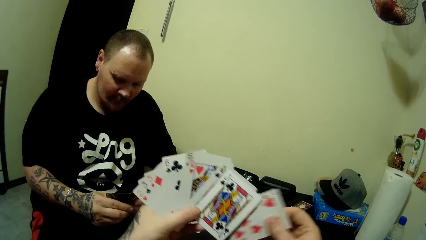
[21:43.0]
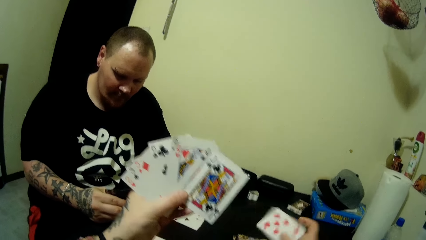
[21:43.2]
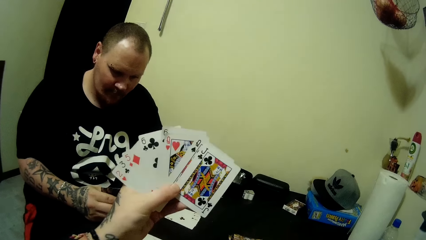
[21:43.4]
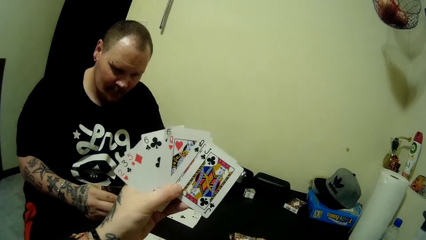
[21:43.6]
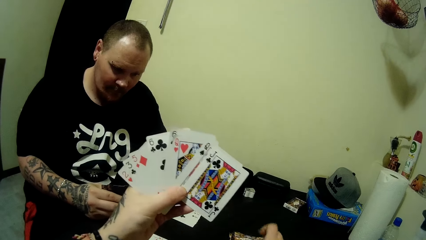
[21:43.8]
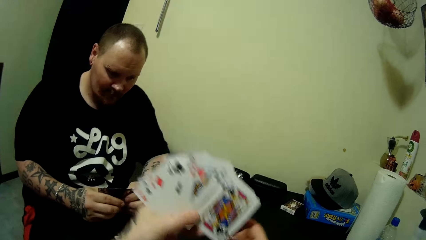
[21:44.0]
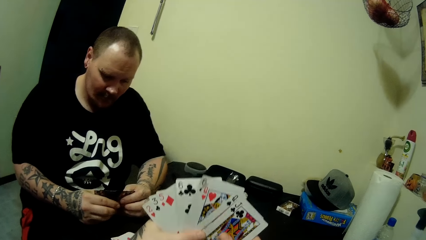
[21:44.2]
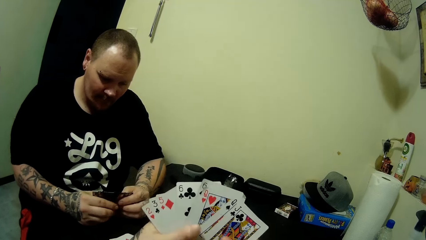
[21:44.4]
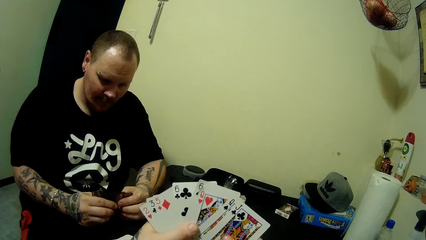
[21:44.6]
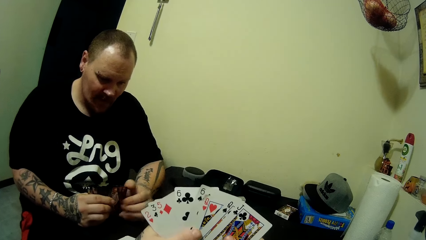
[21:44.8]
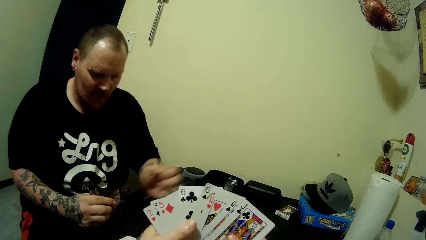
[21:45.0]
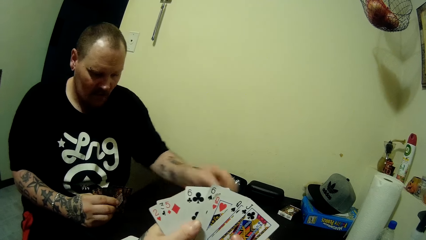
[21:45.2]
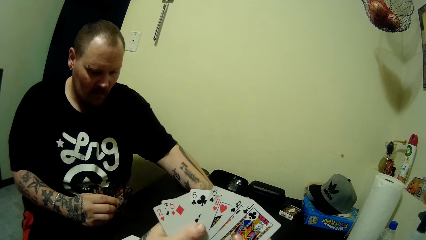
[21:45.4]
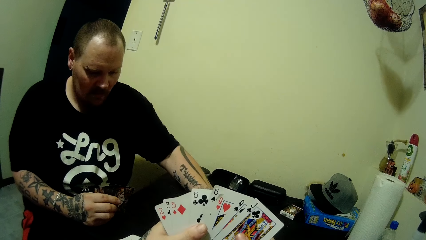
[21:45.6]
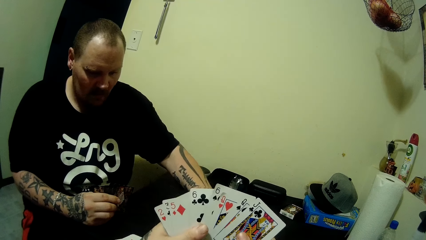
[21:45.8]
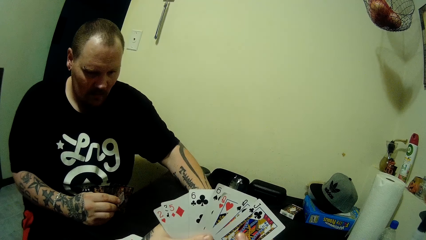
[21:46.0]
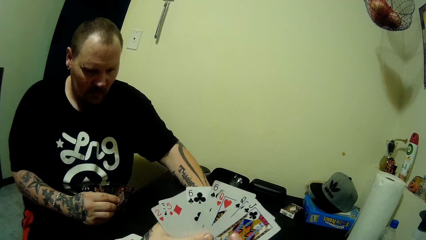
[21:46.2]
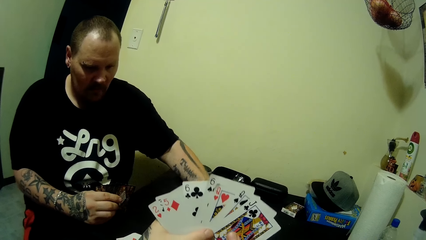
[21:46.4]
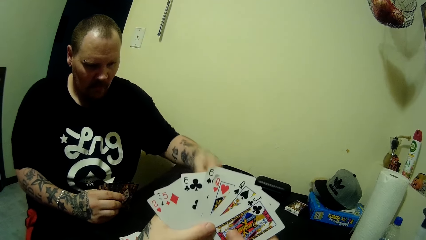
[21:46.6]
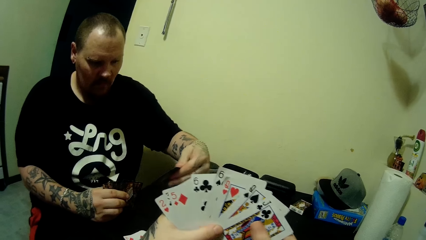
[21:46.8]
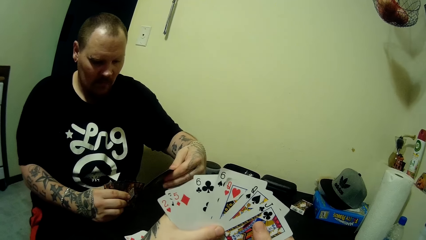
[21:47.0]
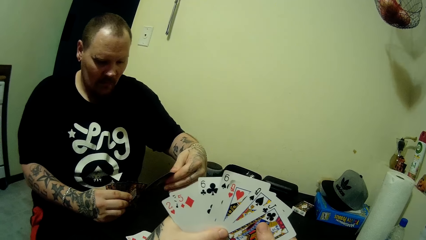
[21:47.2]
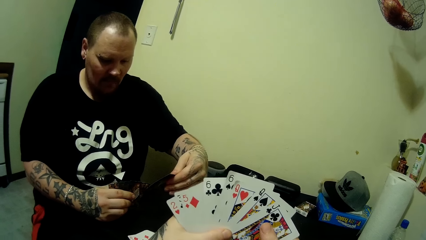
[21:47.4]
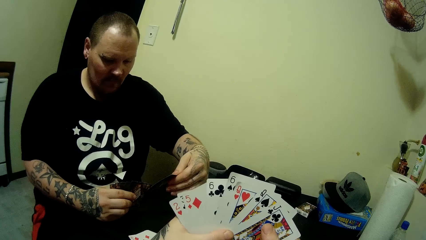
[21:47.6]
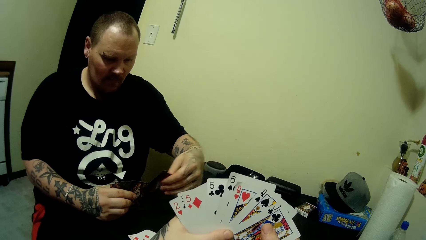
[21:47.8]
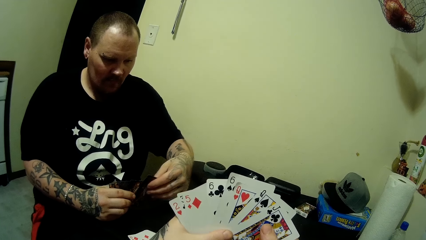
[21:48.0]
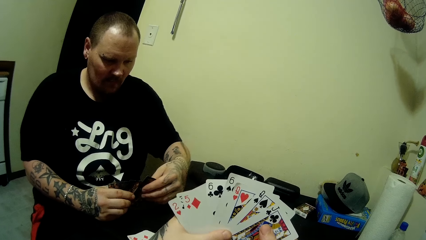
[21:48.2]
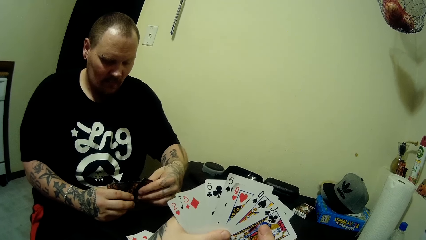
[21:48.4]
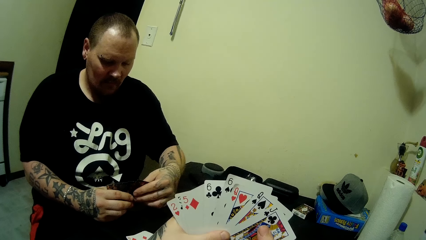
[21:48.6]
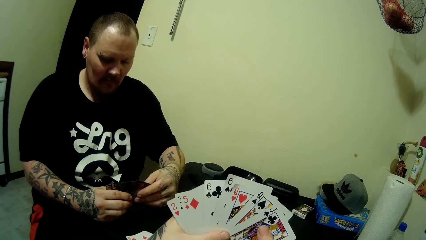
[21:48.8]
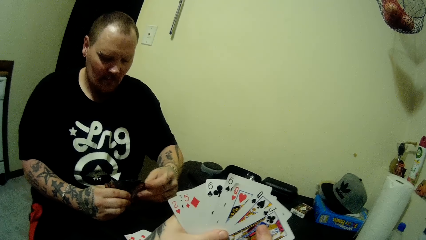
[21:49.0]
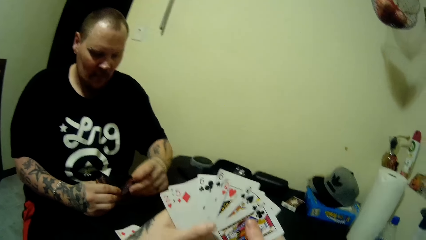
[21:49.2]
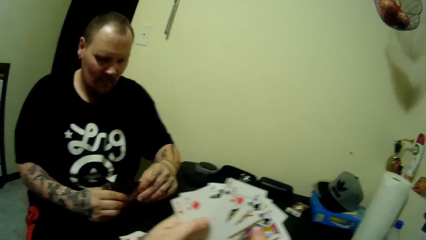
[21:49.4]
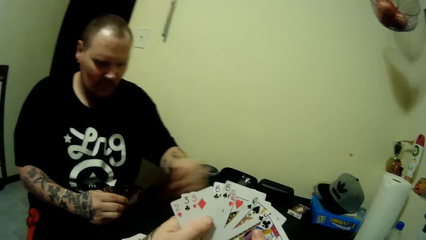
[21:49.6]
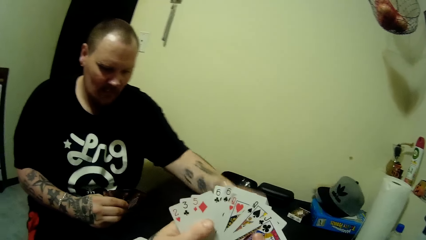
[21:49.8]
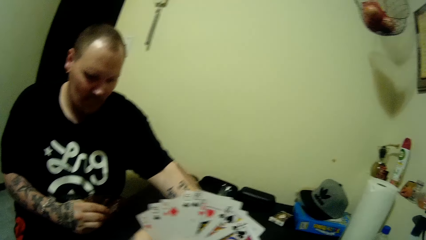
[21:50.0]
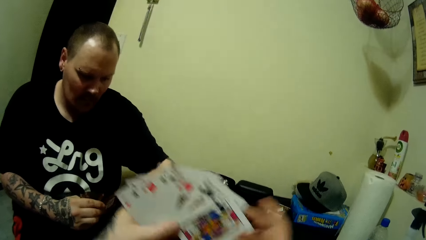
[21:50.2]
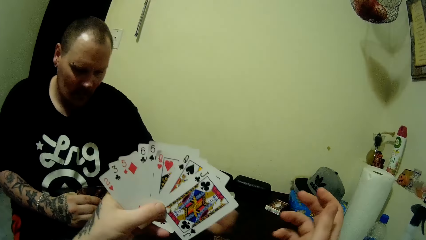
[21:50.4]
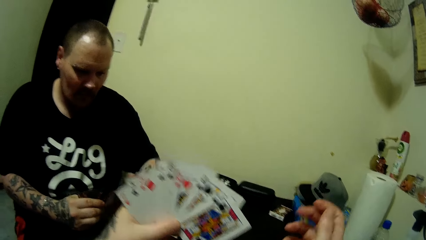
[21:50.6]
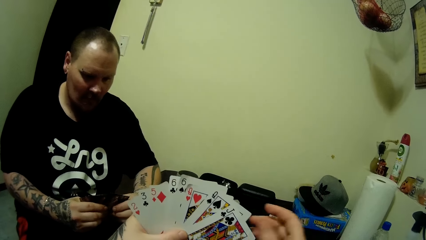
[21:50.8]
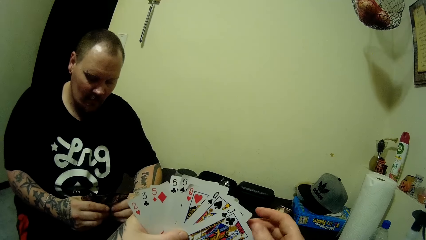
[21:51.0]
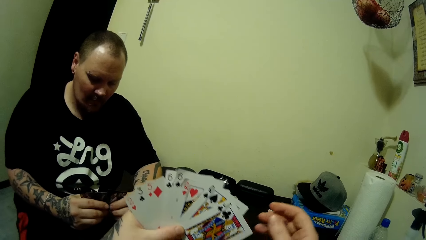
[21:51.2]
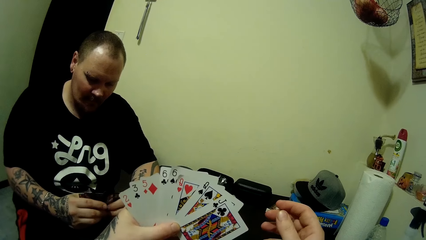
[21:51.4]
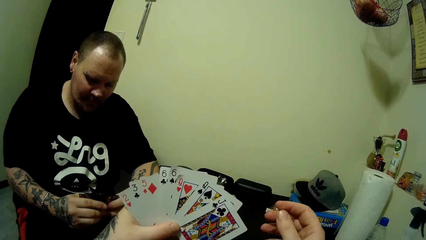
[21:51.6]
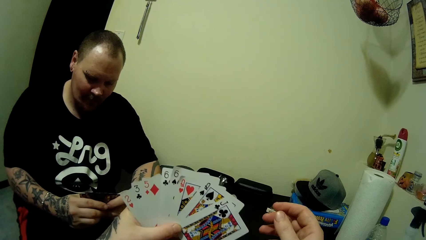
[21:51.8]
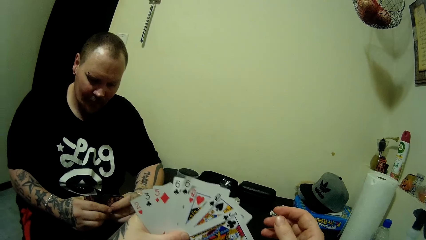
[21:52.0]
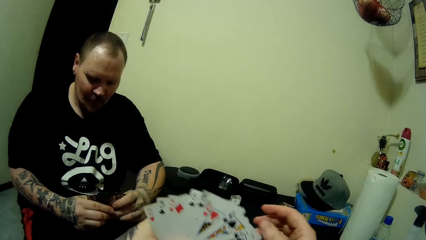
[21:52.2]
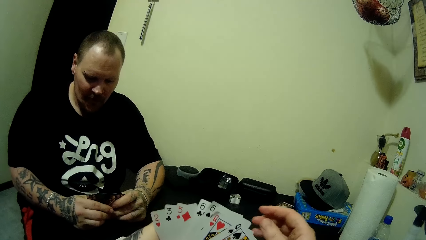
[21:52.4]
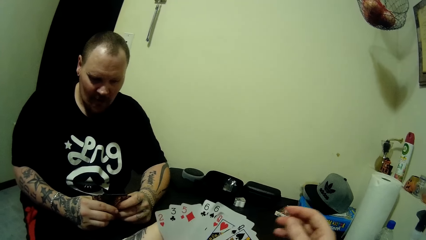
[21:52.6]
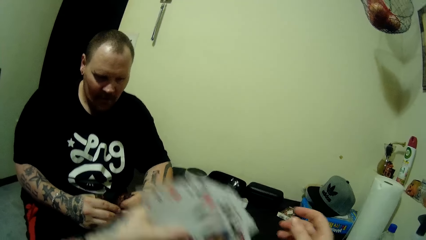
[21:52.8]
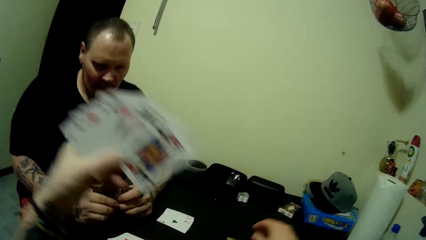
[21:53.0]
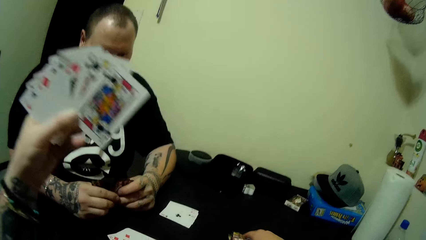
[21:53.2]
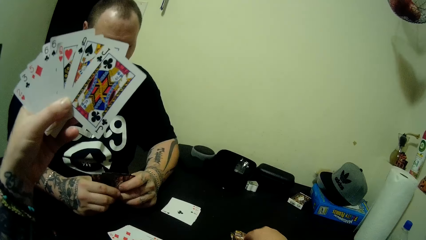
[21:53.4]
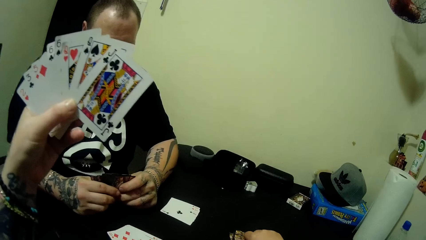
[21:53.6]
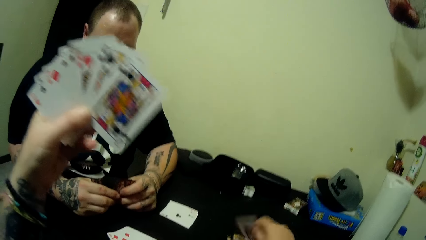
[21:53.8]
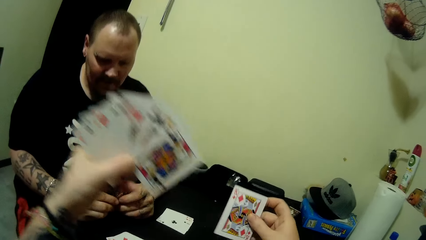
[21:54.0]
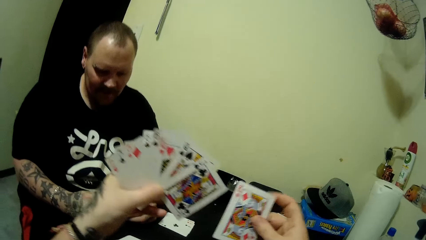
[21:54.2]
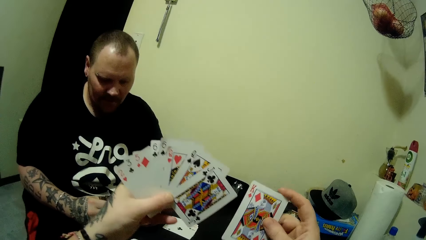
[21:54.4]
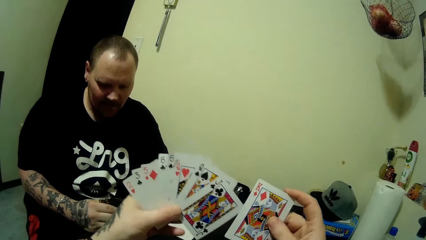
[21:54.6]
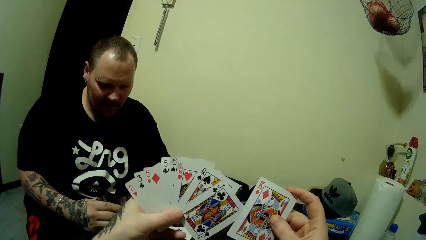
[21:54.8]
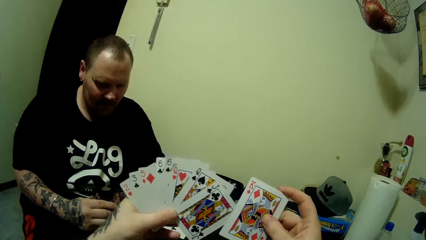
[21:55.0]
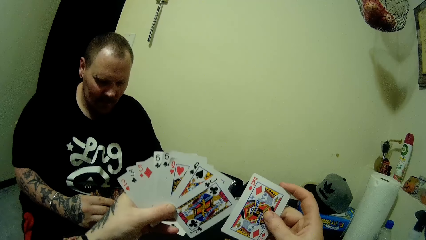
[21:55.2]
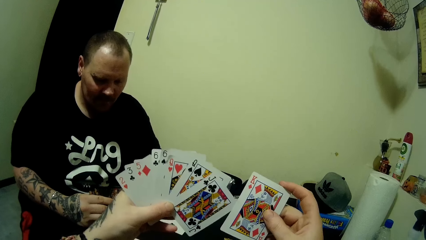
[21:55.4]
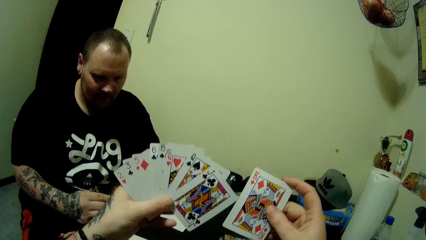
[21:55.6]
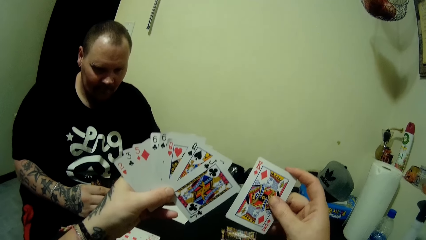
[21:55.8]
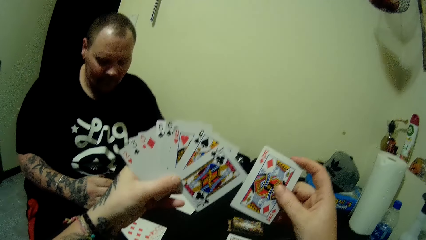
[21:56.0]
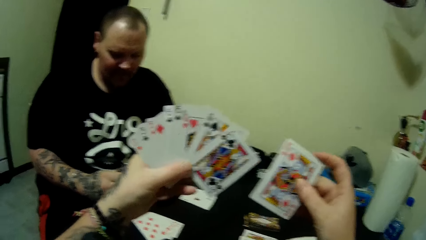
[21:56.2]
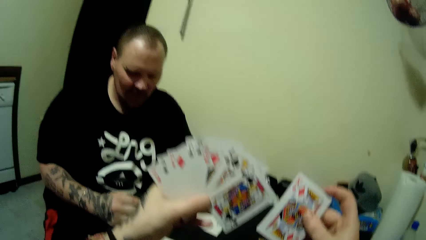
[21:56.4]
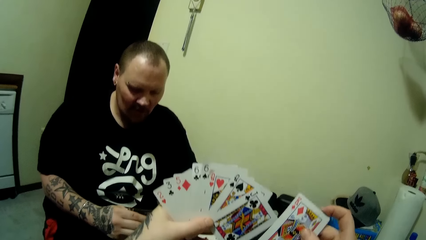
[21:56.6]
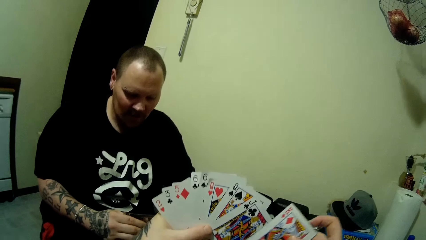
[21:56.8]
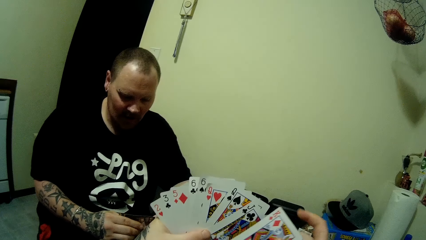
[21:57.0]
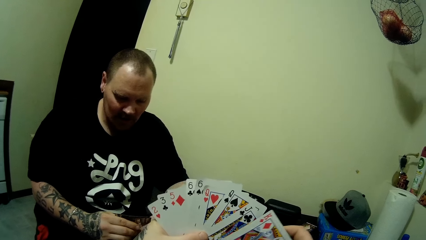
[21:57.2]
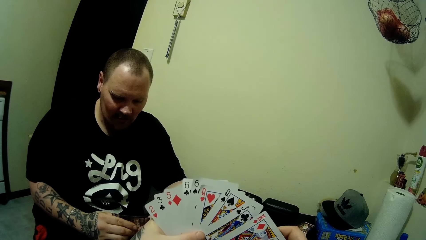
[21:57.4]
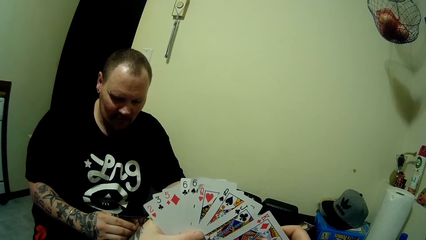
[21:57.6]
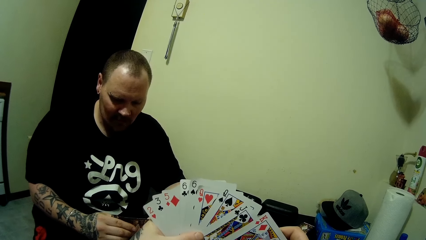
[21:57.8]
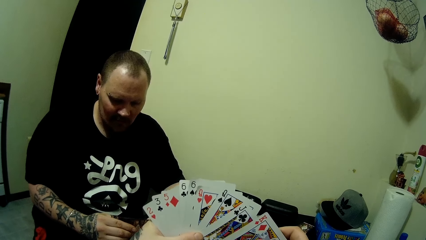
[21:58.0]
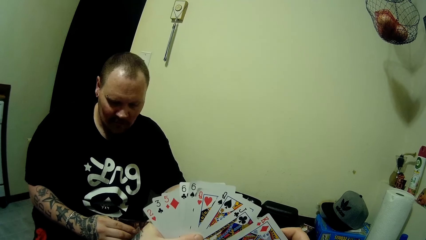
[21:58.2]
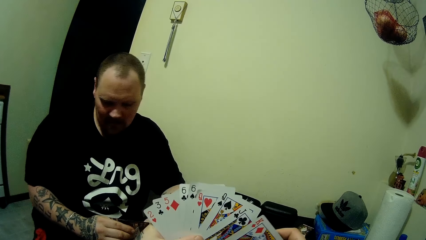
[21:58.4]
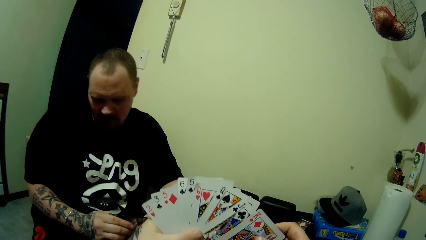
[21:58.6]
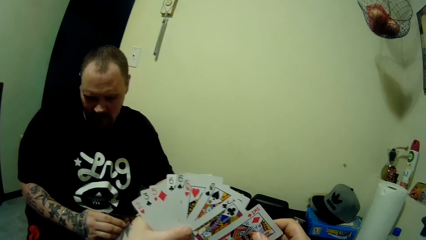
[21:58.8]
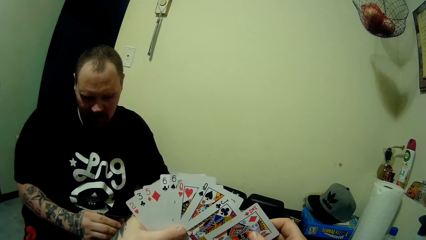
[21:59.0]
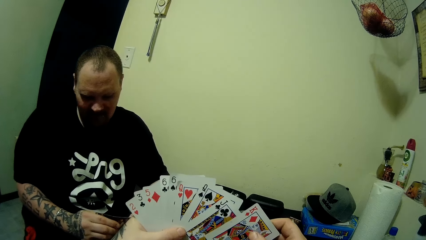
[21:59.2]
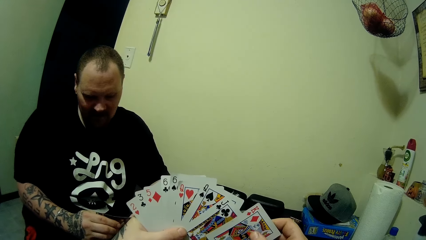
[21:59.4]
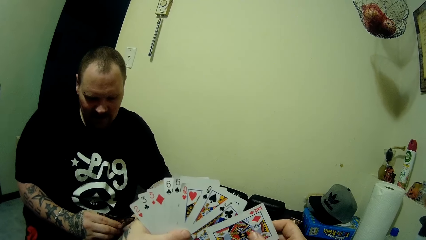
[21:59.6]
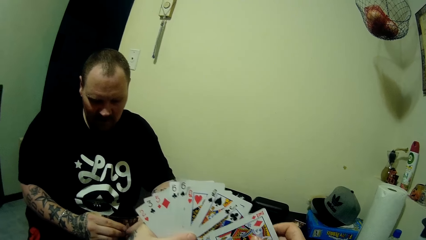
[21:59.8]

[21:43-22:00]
The camera wearer holds a card. She drops a card on the table with her right hand. She picks a card. She holds the cards. A man moves a hand and picks a card on the table with his left hand. The man holds the card with the other hand. The man picks a card. The camera wearer moves a finger. The man drops a card on the table with his left hand. The camera wearer moves a hand. The man holds the cards. The camera wearer moves a hand. She lifts the cards. She picks a card from the table with her right hand. She interacts with the man.
